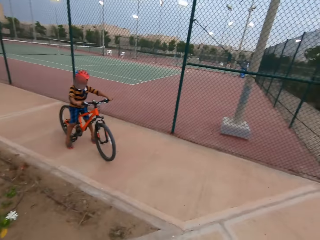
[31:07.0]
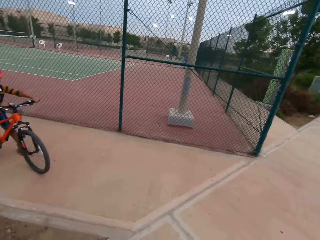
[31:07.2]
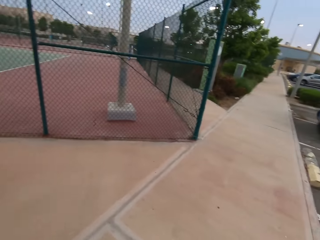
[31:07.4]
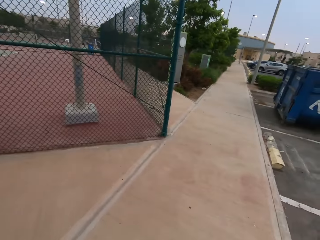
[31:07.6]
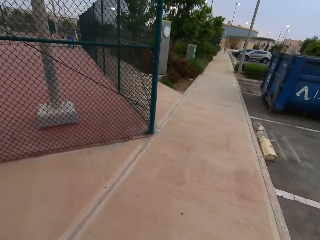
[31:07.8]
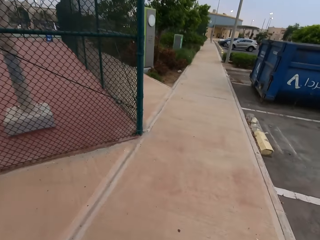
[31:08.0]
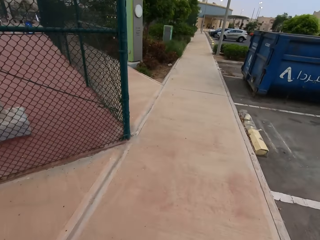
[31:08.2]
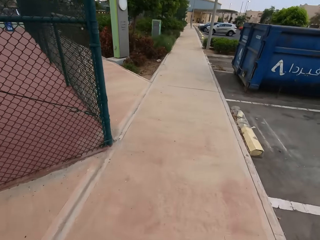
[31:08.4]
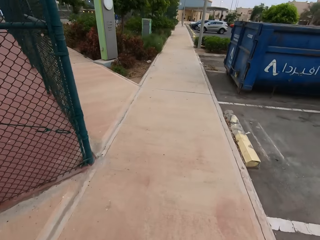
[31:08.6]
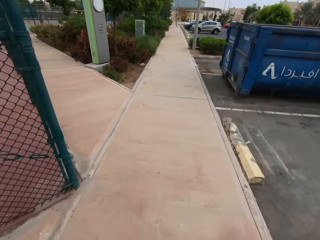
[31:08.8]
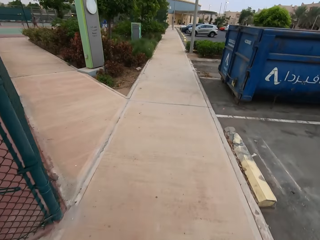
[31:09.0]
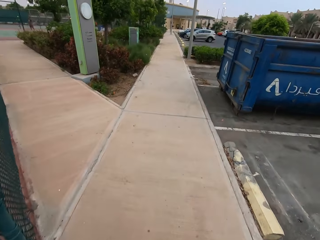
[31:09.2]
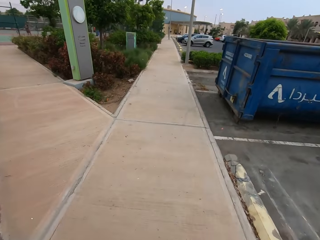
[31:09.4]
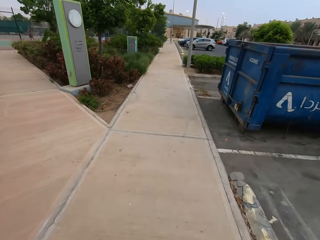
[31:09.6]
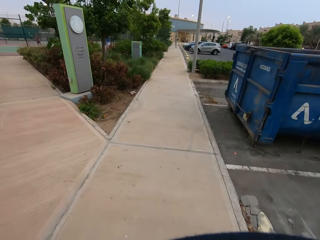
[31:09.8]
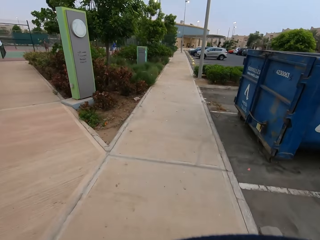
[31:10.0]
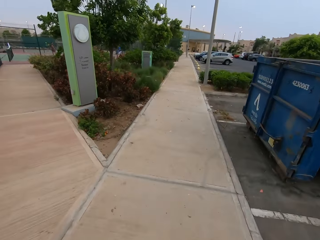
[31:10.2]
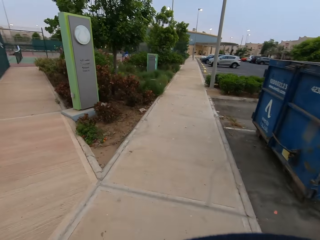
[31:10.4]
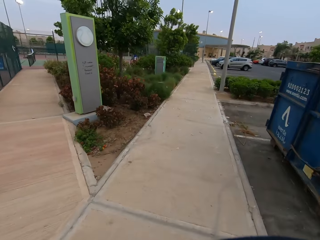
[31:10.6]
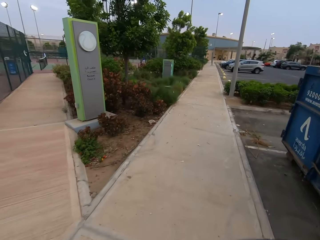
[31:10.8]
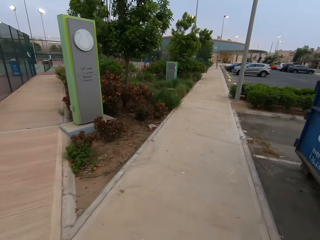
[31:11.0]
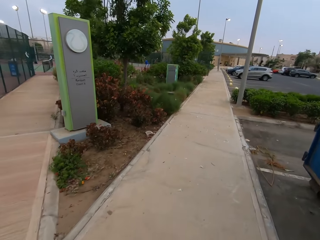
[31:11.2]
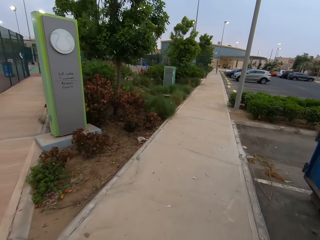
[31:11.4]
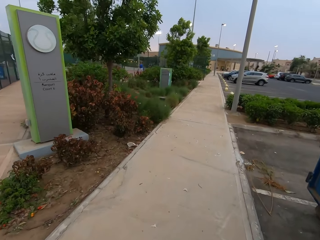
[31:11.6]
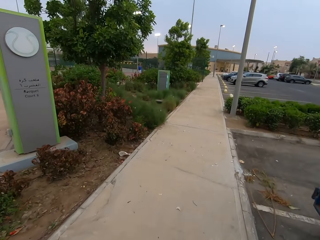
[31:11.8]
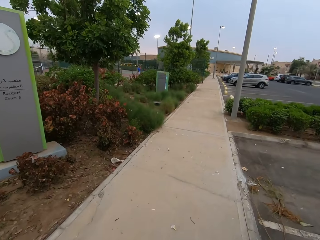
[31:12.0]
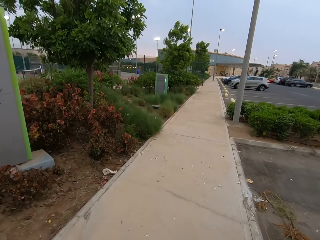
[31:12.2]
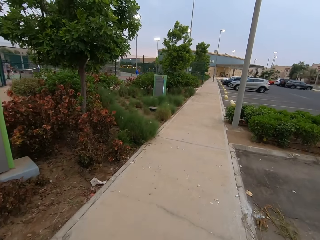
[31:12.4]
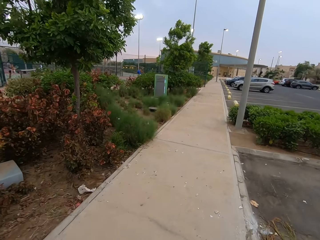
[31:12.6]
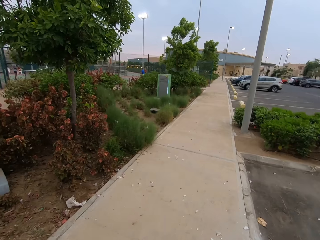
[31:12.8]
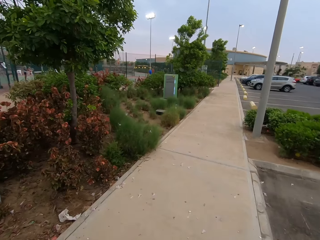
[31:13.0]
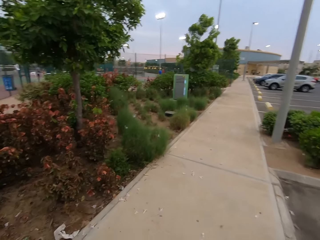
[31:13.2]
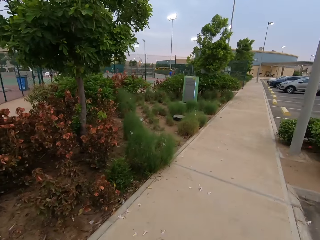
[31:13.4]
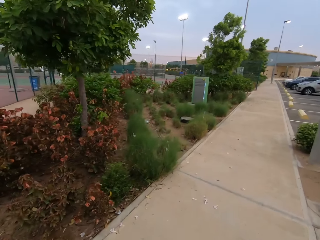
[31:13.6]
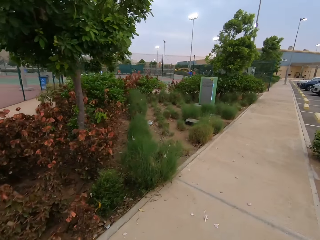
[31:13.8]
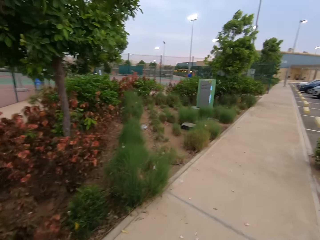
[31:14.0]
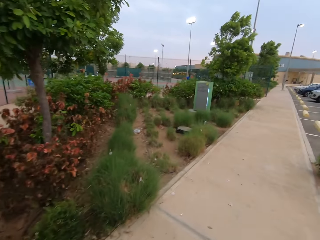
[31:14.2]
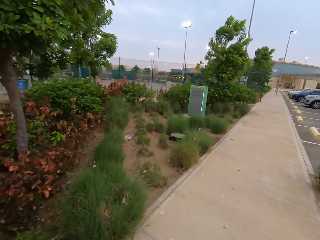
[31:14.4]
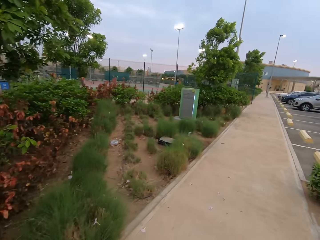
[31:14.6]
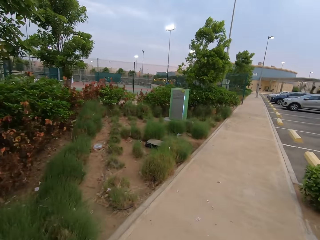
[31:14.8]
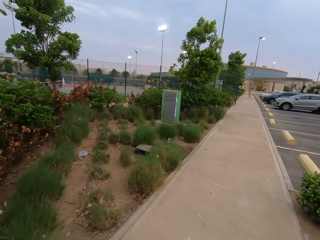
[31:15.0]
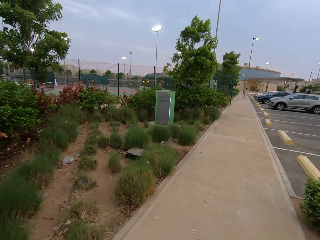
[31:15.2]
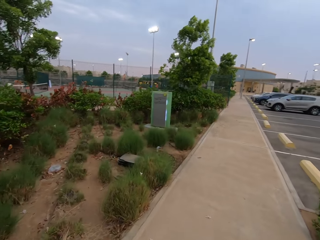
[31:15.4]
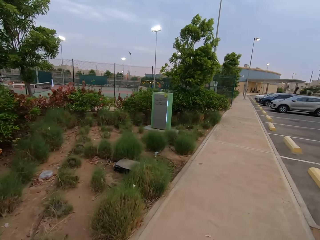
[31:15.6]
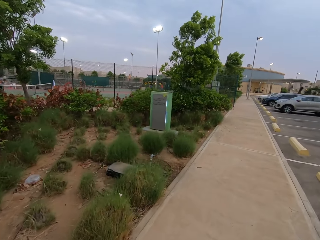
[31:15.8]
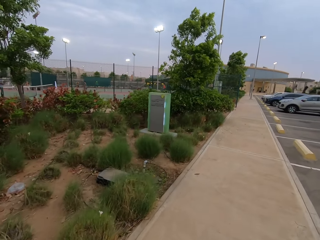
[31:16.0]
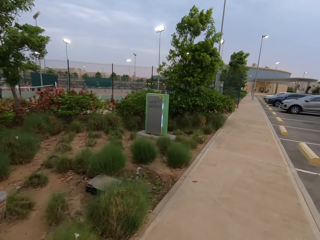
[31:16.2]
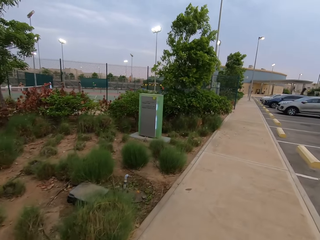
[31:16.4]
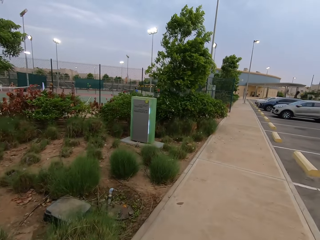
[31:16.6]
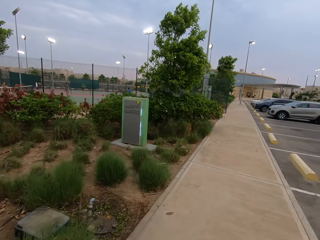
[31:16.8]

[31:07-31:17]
The camera wearer turns to look at a person. They look away from the person. They walk.

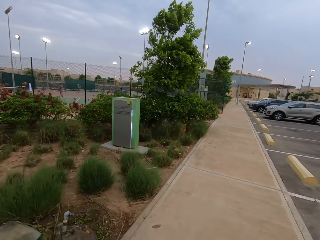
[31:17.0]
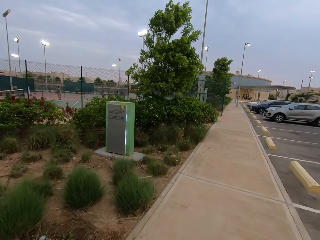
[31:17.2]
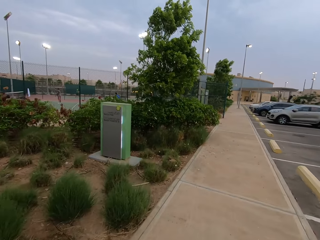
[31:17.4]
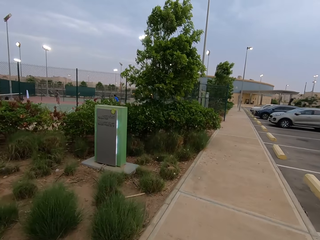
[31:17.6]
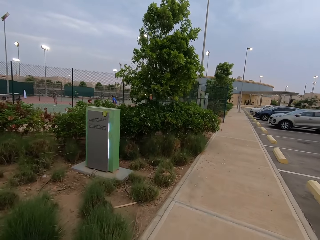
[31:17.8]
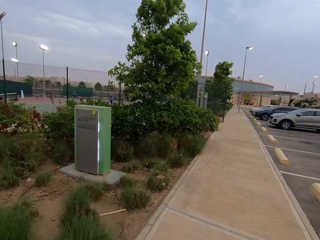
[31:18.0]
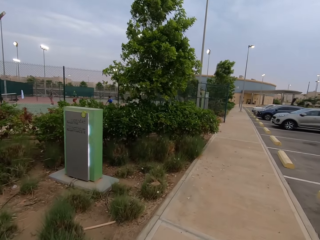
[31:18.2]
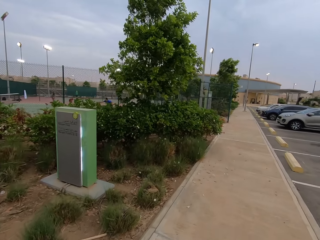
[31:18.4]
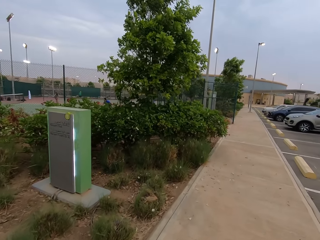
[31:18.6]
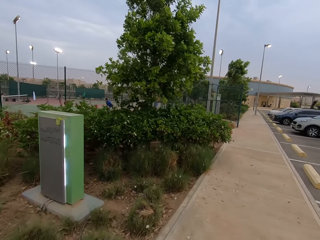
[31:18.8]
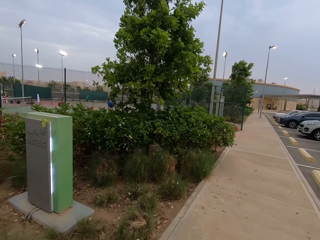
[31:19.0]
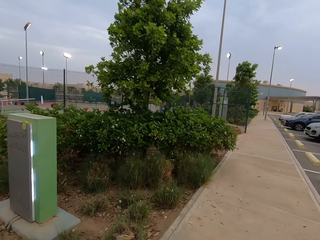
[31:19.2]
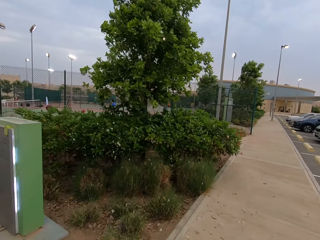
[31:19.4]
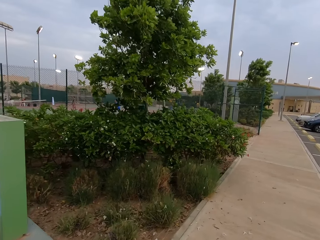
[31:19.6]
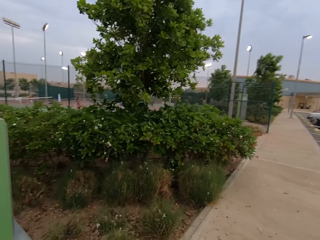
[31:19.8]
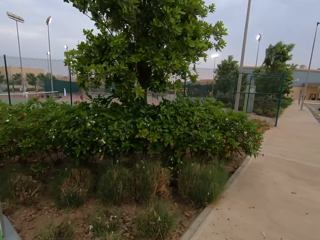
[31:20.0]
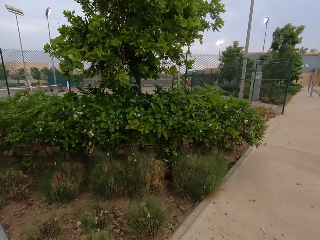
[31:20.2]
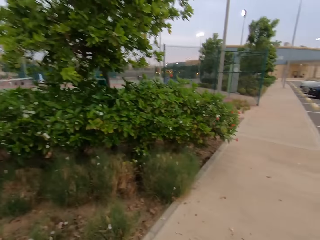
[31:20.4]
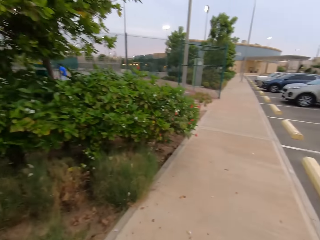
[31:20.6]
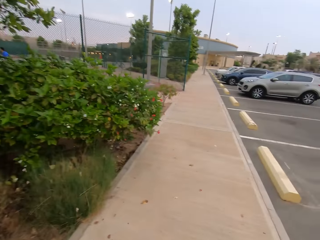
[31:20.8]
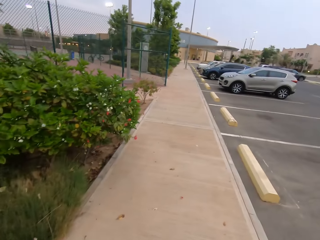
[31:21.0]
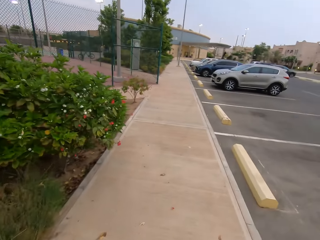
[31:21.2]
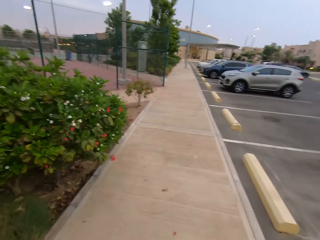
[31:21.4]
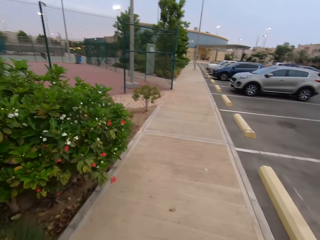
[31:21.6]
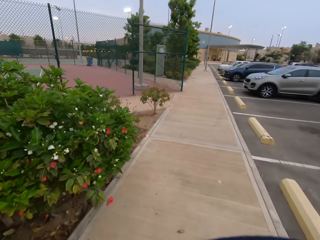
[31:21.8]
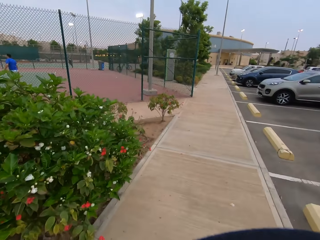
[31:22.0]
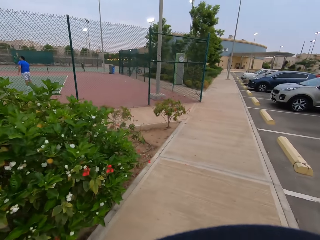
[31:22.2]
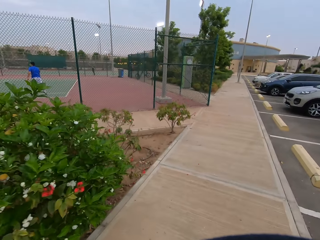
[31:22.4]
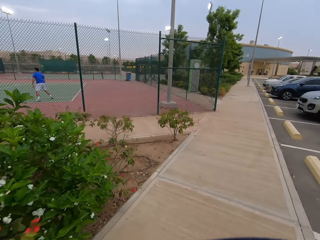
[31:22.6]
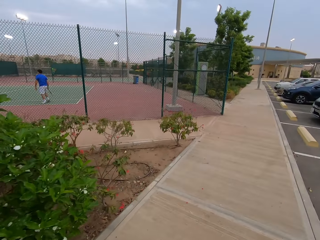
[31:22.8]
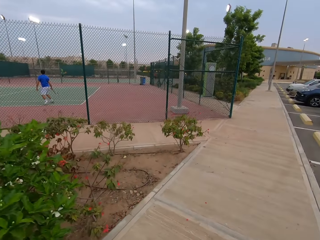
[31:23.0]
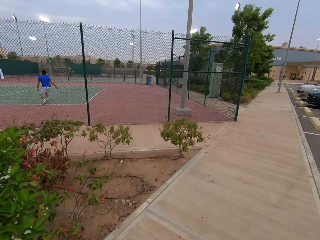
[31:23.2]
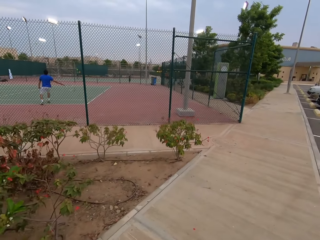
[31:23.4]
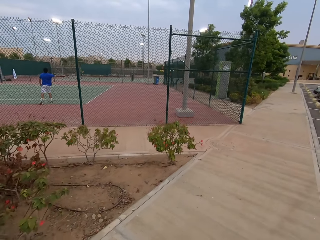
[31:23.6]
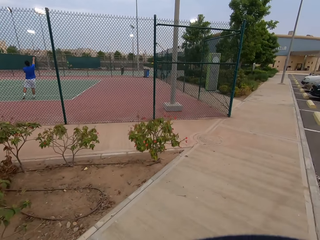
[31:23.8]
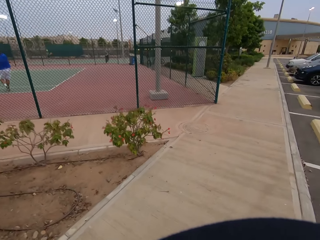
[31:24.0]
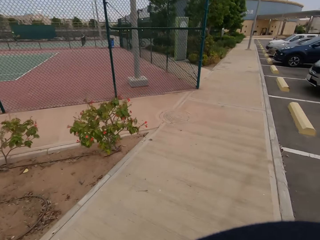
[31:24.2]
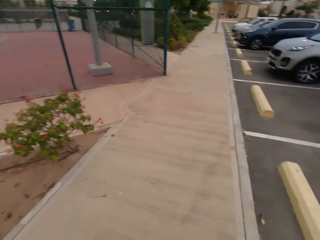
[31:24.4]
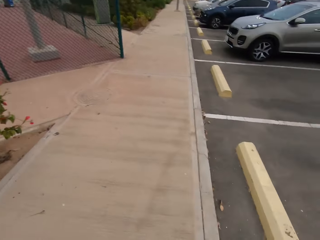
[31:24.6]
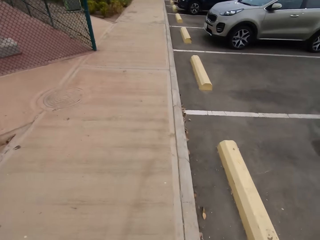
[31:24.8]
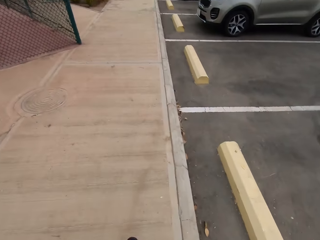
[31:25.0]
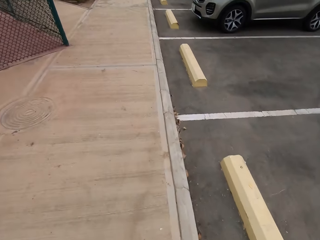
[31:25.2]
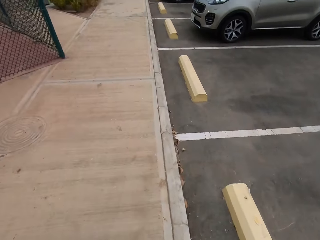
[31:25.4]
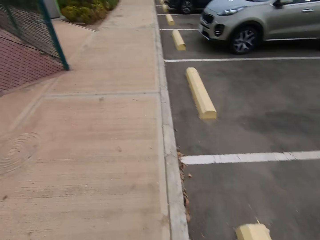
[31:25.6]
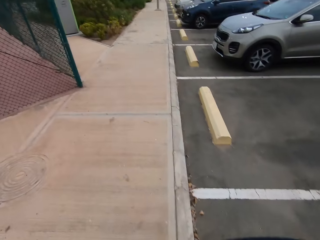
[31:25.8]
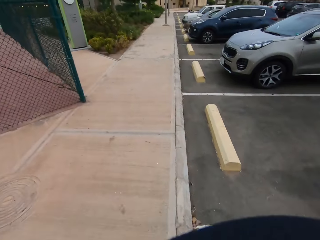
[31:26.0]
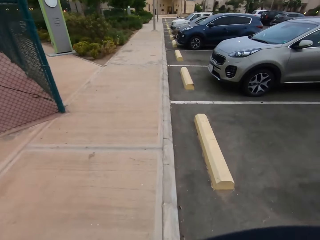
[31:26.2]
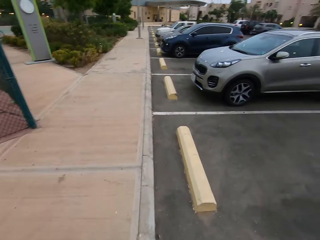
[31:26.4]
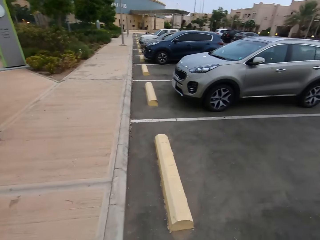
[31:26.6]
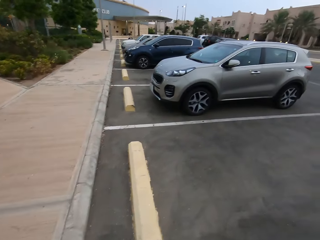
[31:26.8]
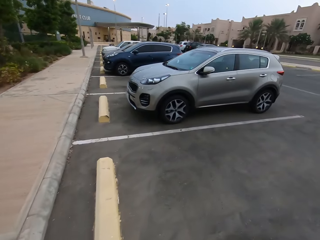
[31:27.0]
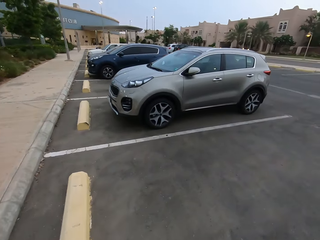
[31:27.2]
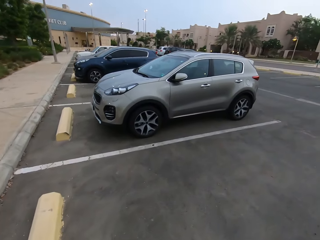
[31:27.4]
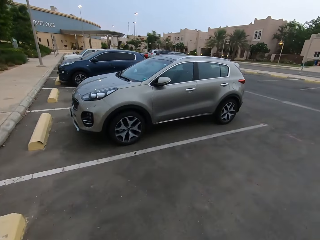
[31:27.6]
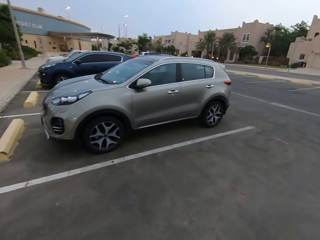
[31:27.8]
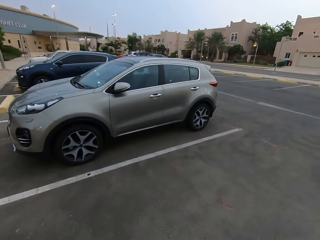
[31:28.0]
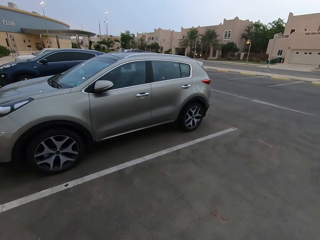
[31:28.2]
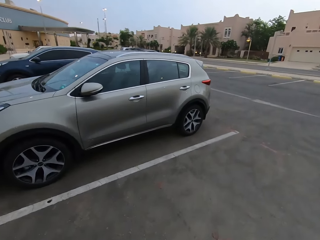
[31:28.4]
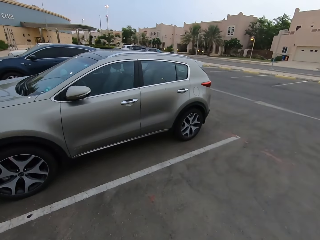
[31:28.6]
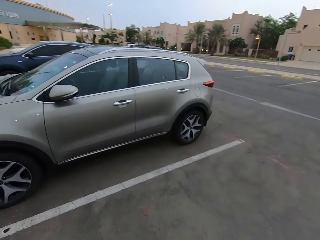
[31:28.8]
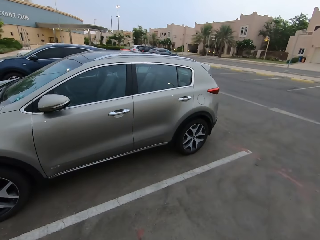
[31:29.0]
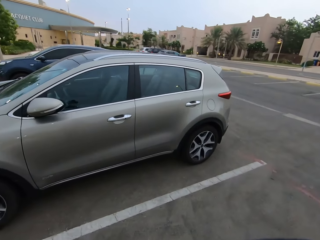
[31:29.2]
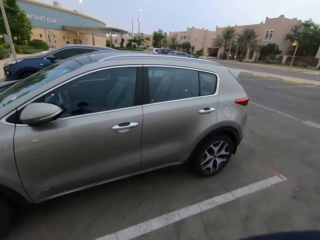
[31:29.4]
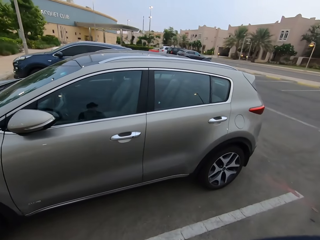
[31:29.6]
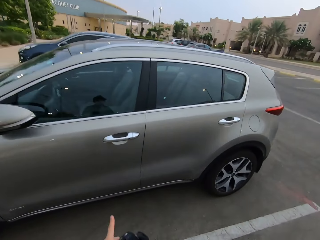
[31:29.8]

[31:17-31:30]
The camera wearer looks left at the tennis ball court. A person hits a tennis ball. The camera wearer looks away from the tennis ball court. They walk towards his car.
